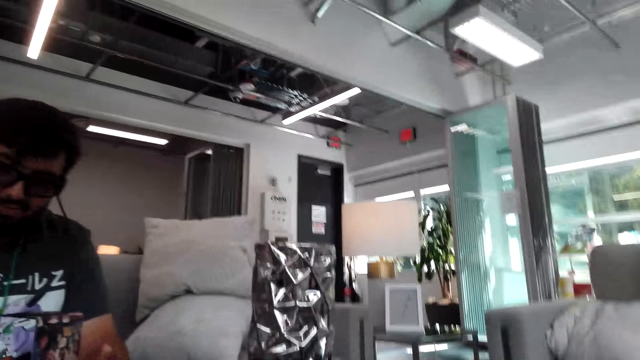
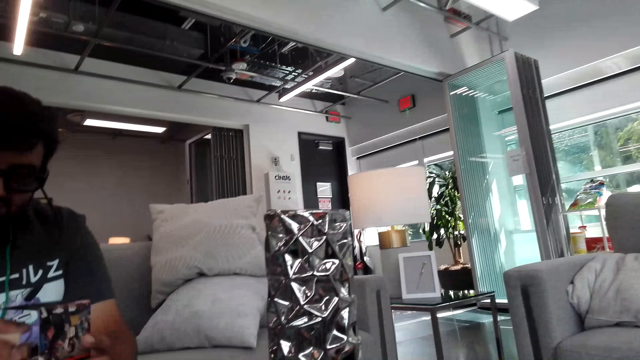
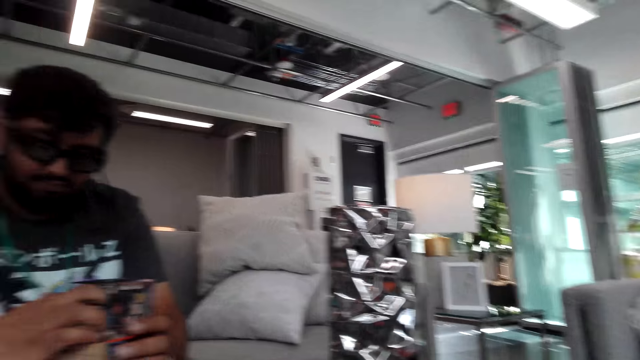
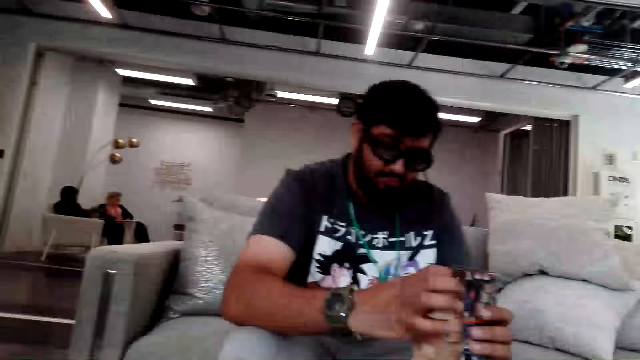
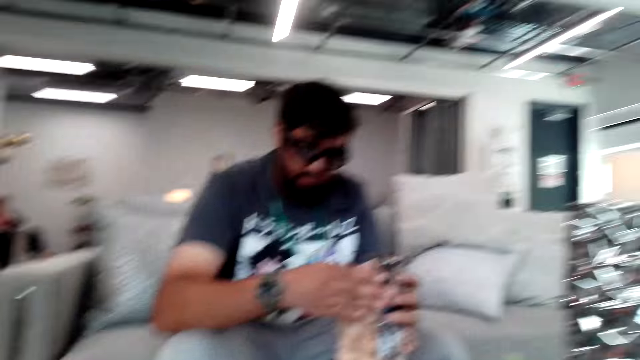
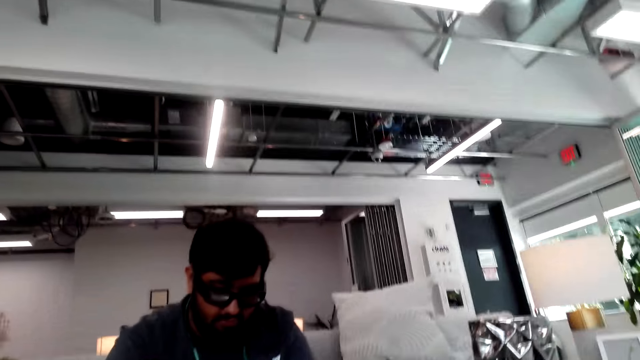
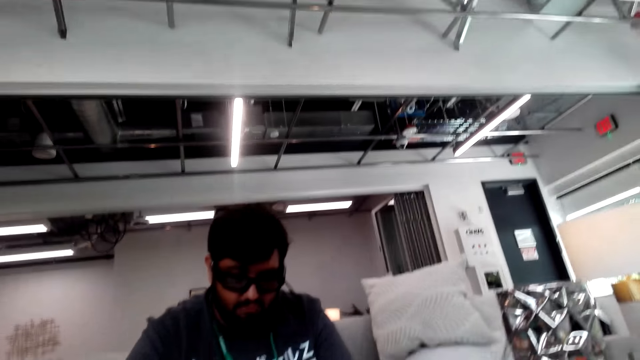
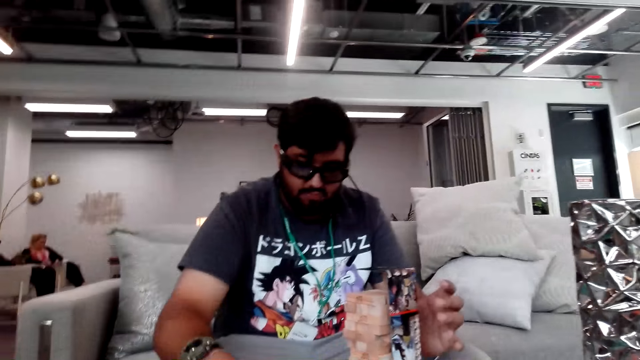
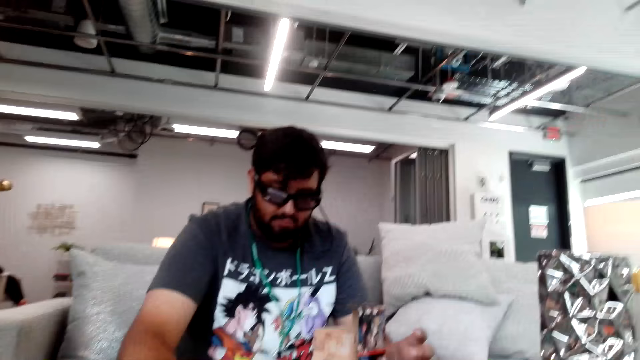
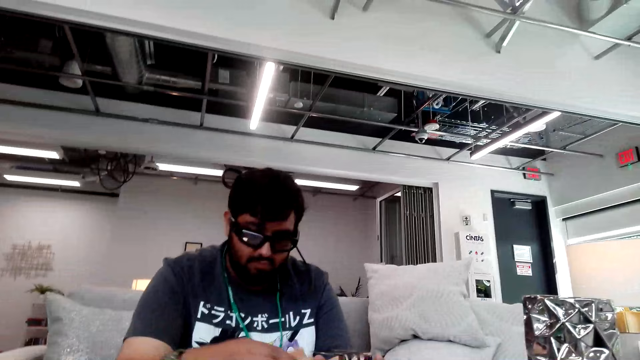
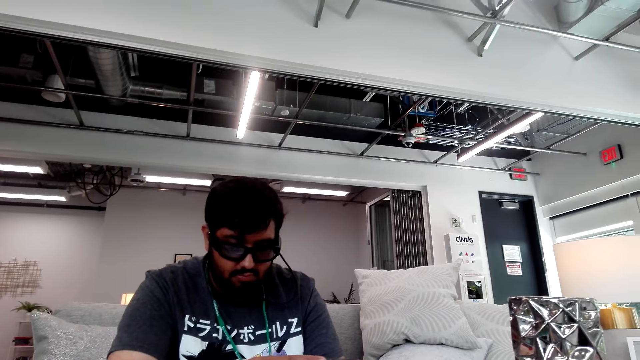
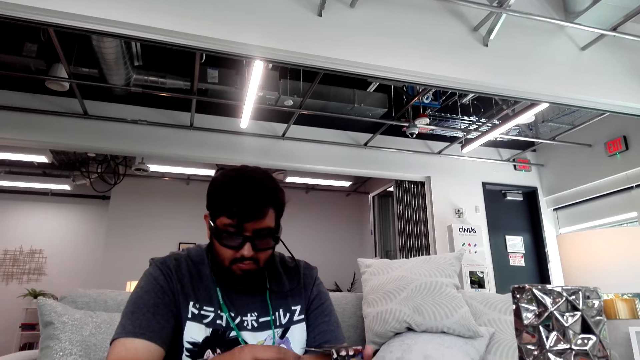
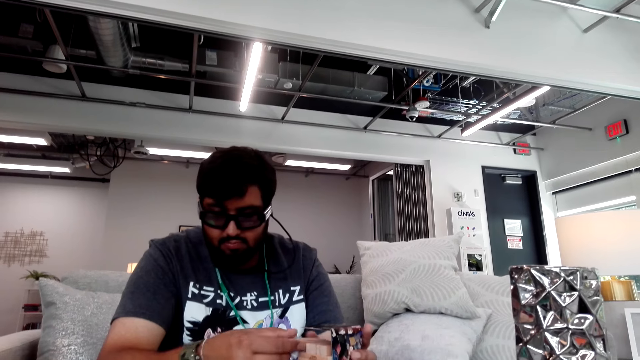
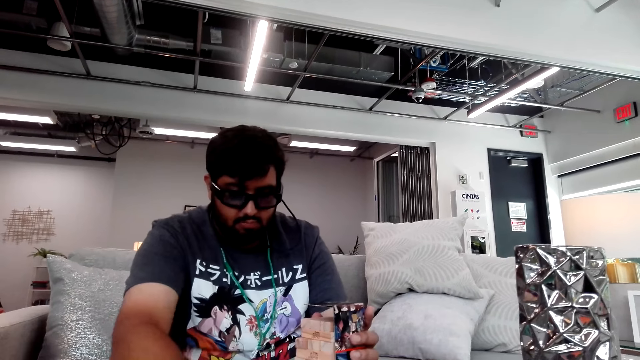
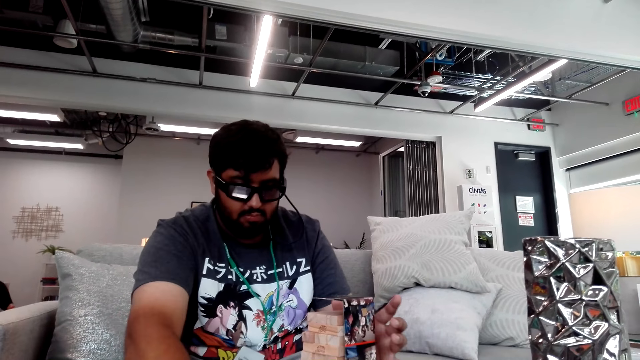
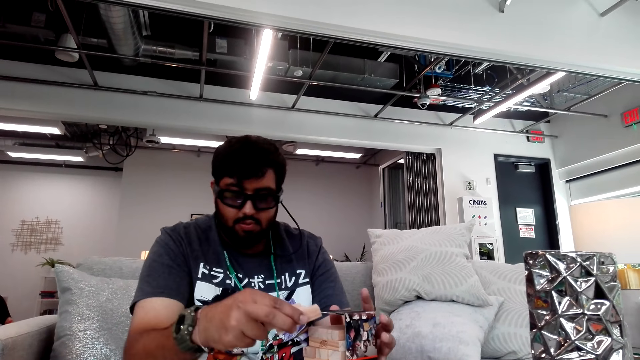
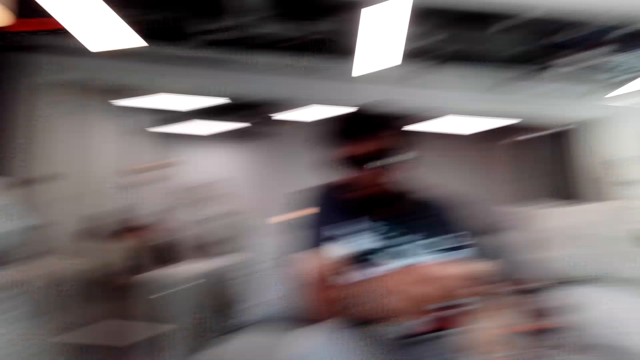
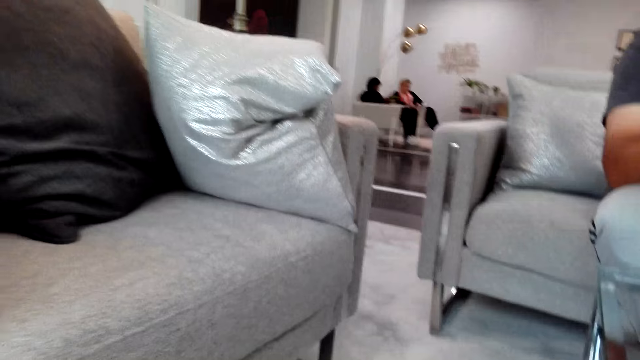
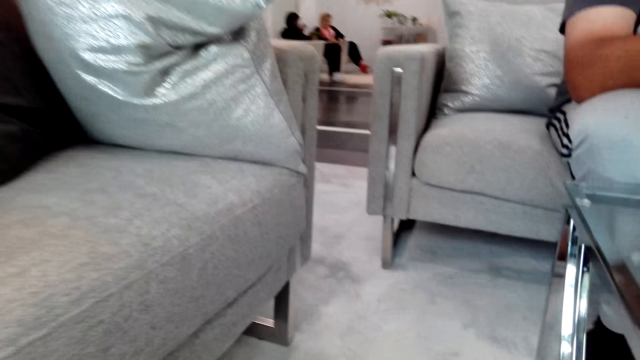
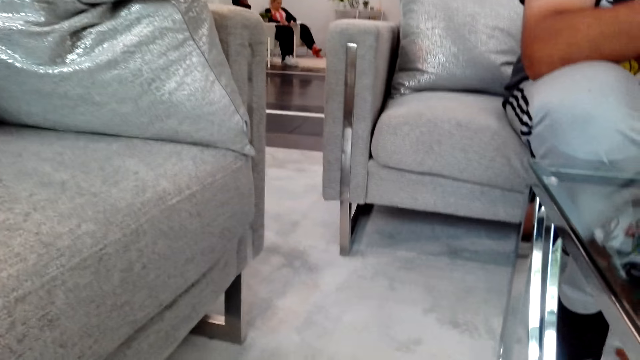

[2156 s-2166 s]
A man arranges the tower blocks. The man does something. The man picks a block from the table. The camera wearer looks around the house.

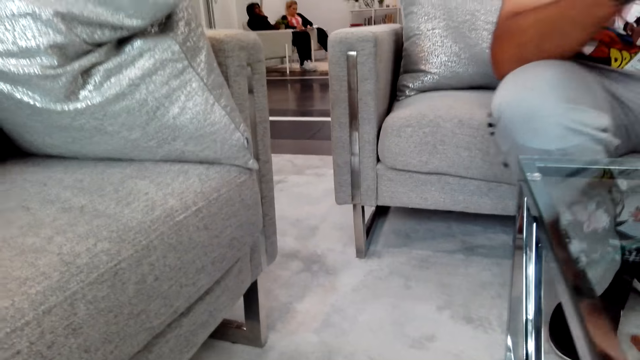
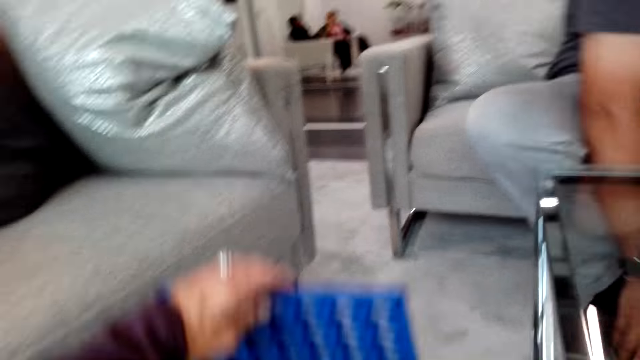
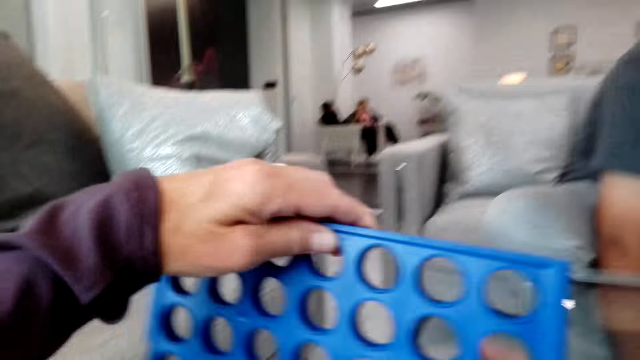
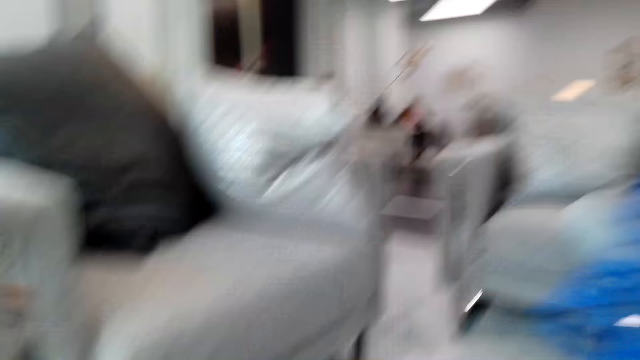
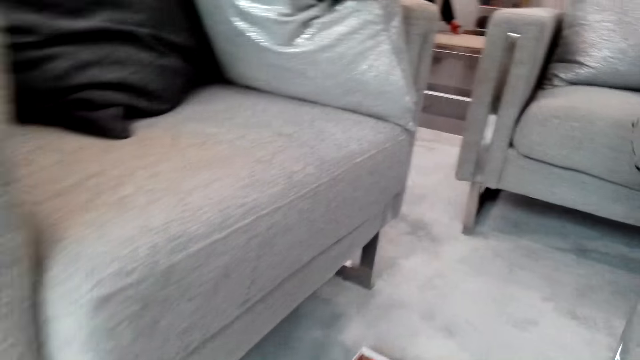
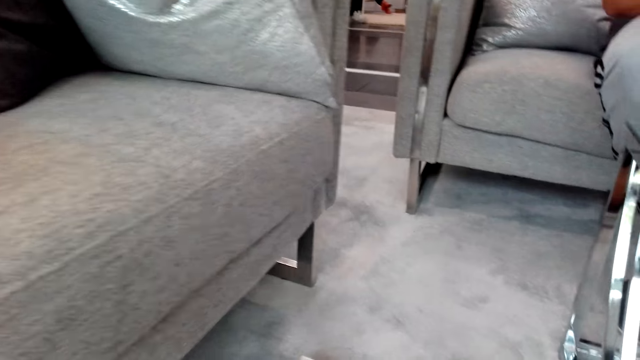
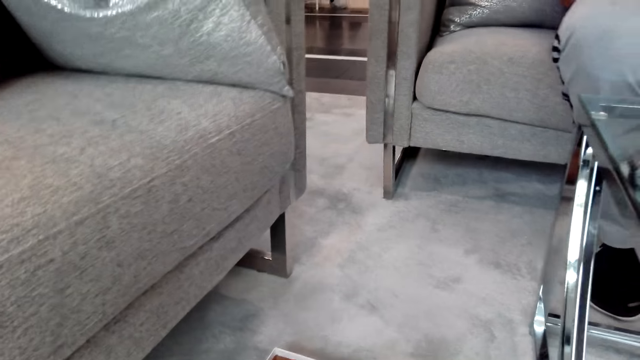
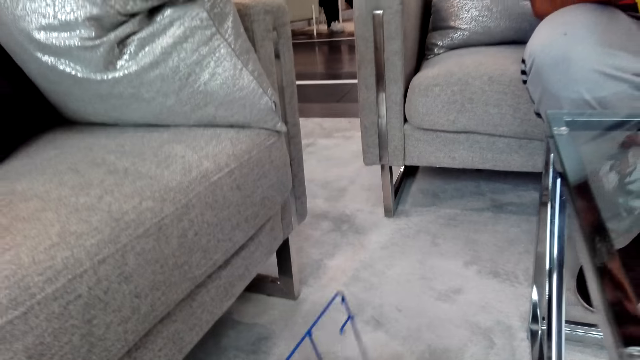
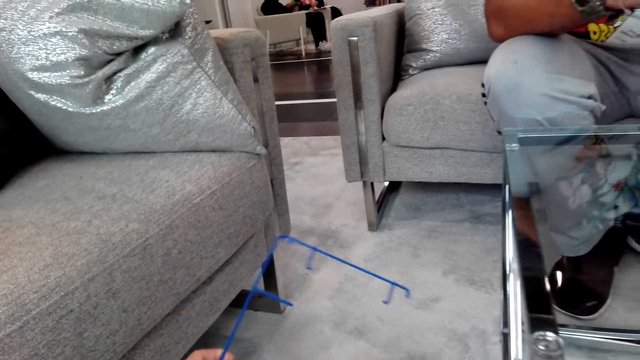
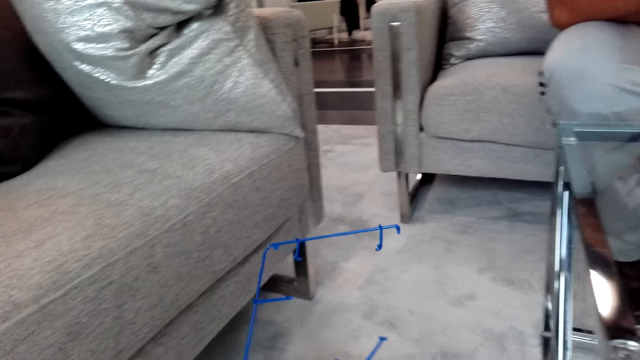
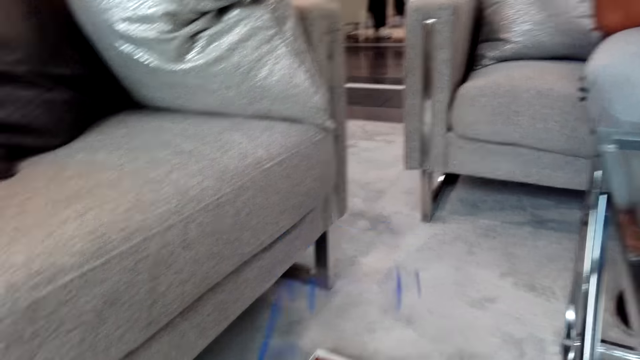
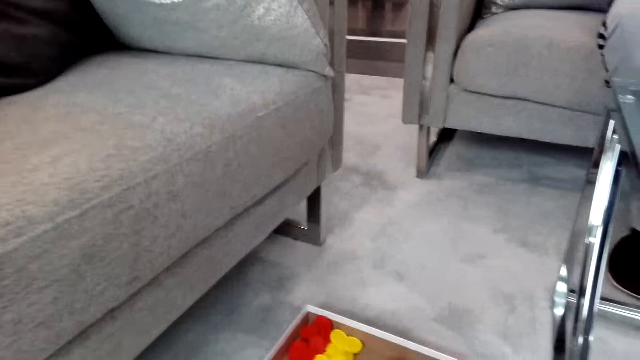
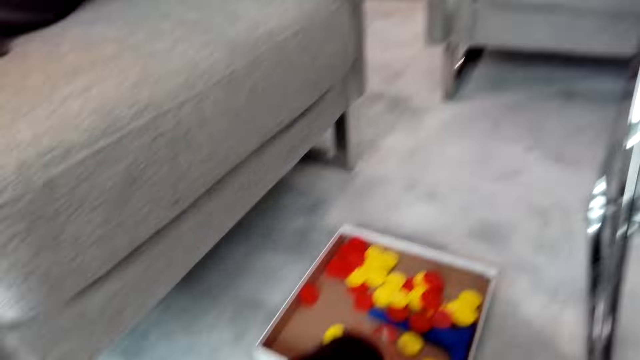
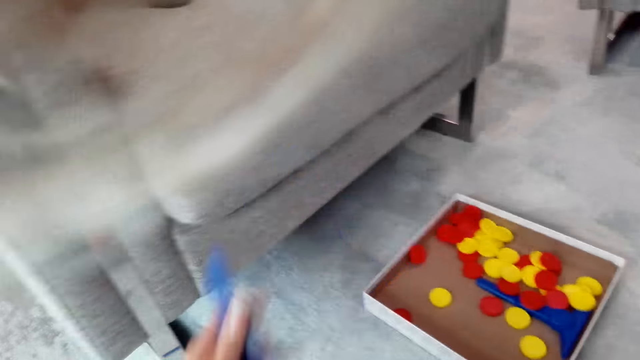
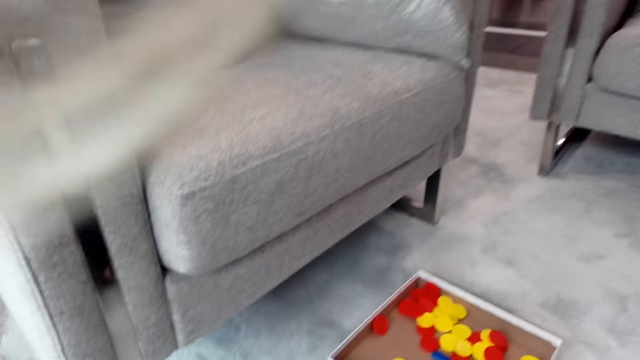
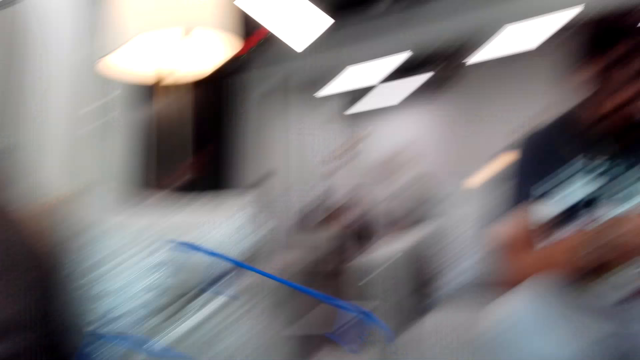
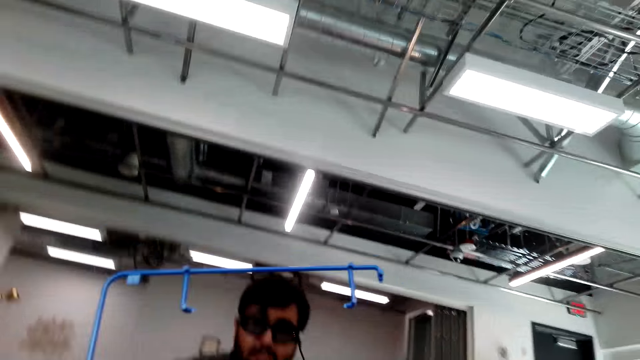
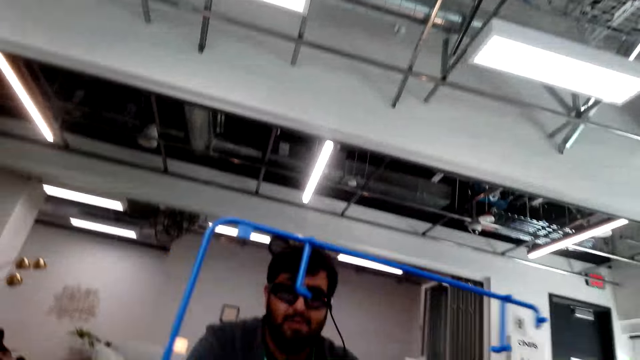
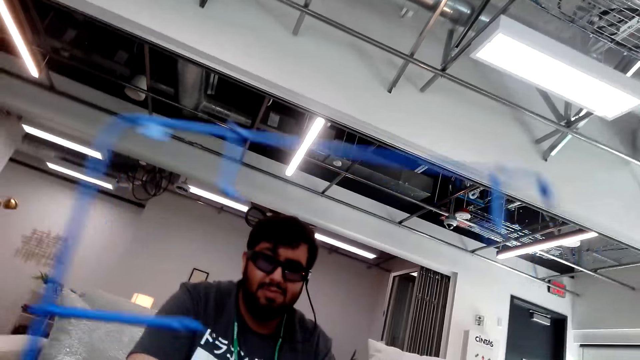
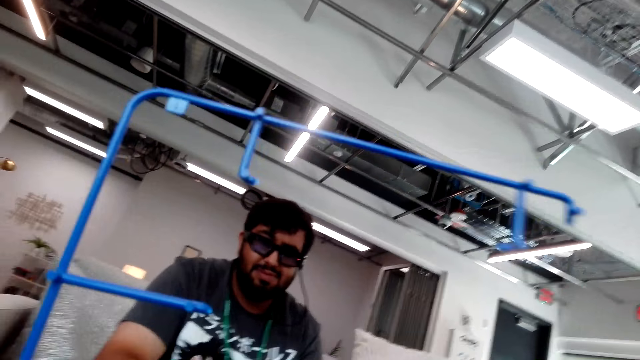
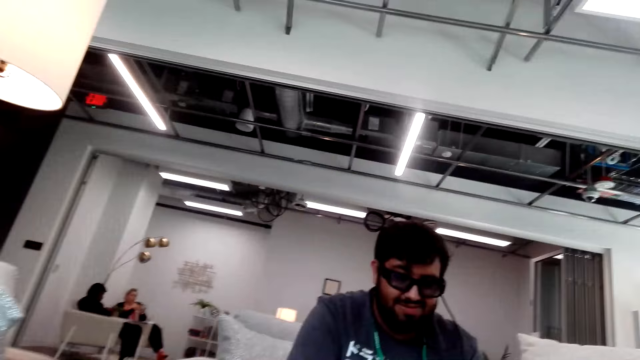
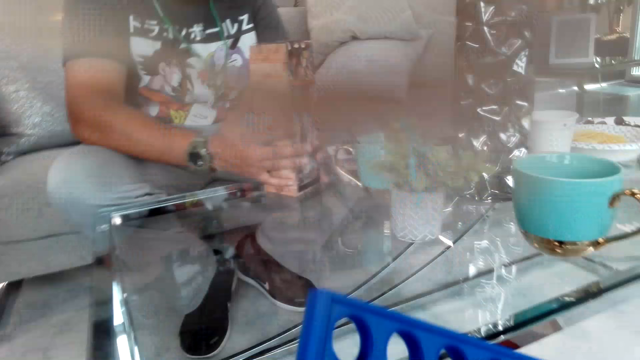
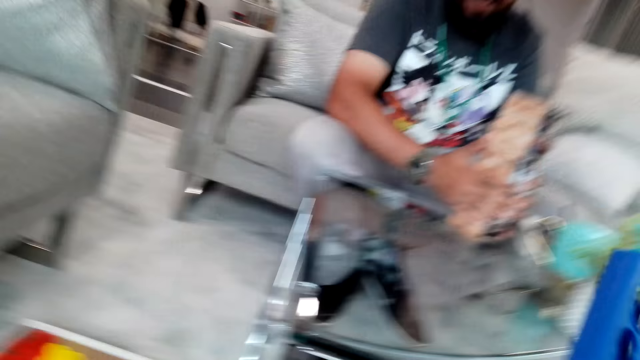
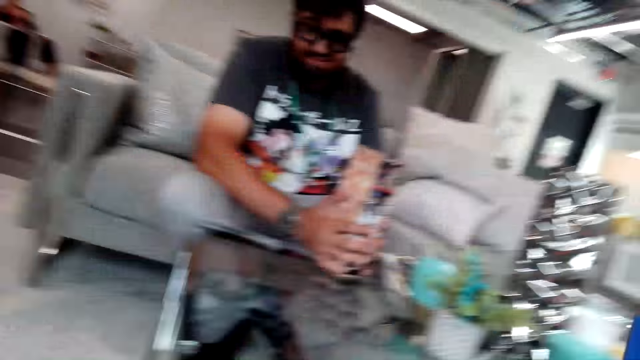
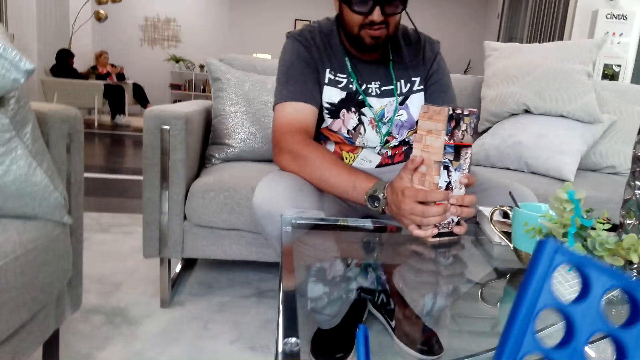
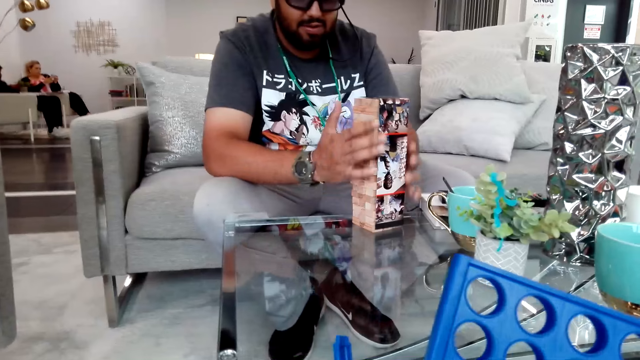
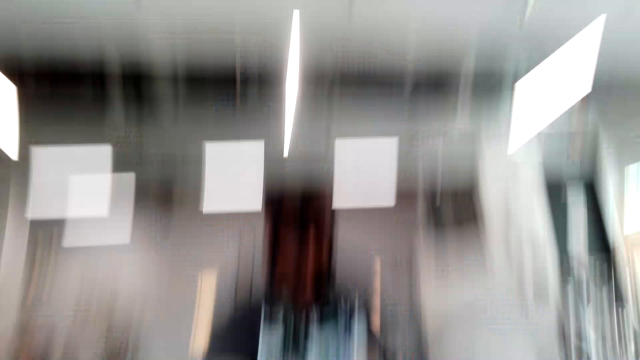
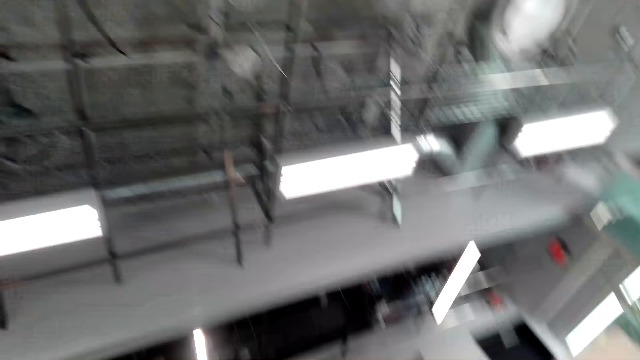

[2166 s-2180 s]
The camera wearer picks a tray from the floor. He holds the Connect board game stand on his left hand. He picks something from the floor. He picks something from the box. He looks at something with his hand. He holds the board game stand on his hand. He talks with a man. The man holds the tower with both hands.
